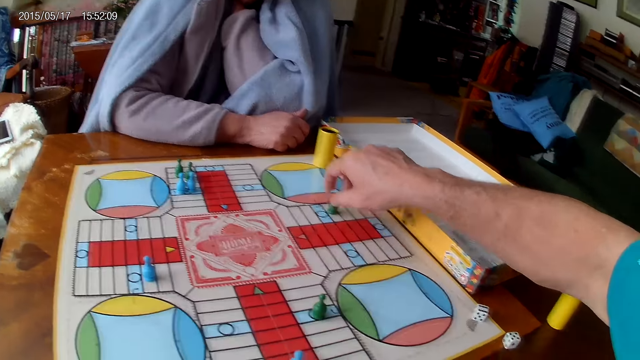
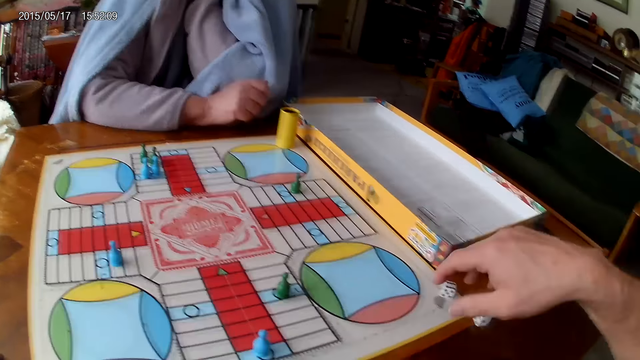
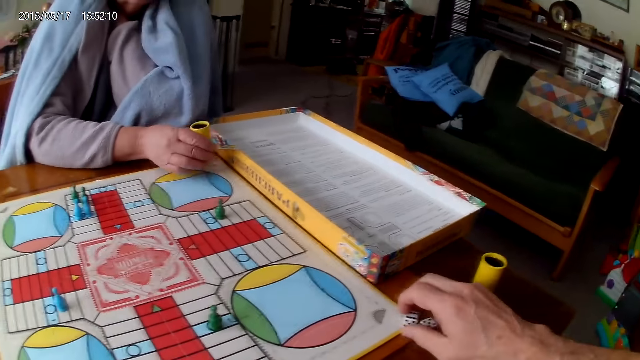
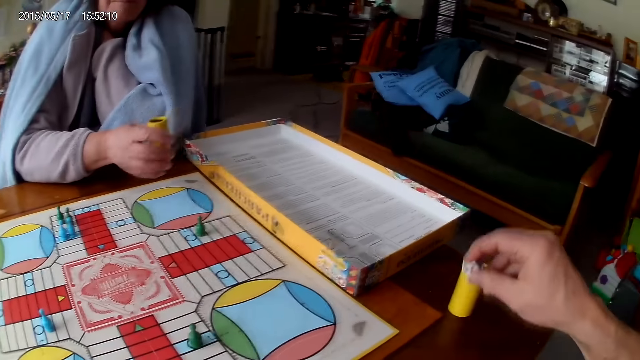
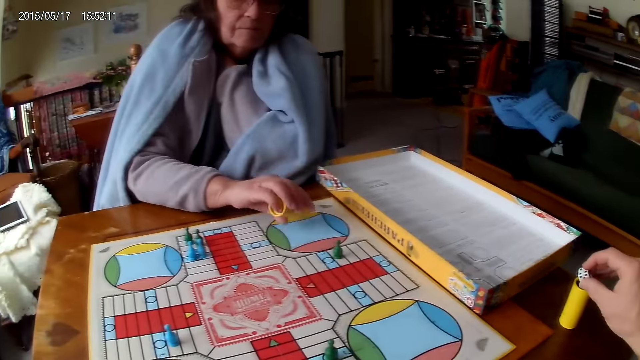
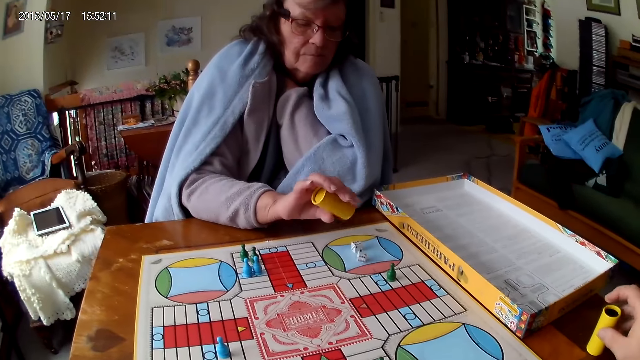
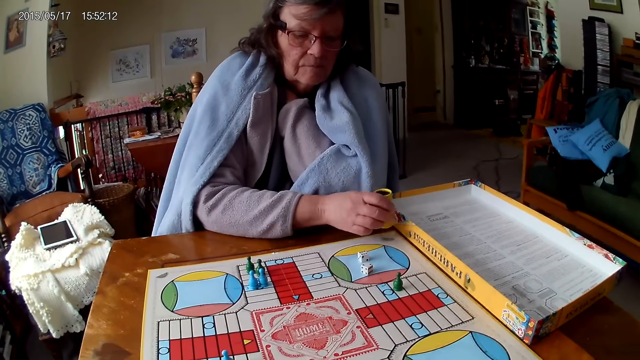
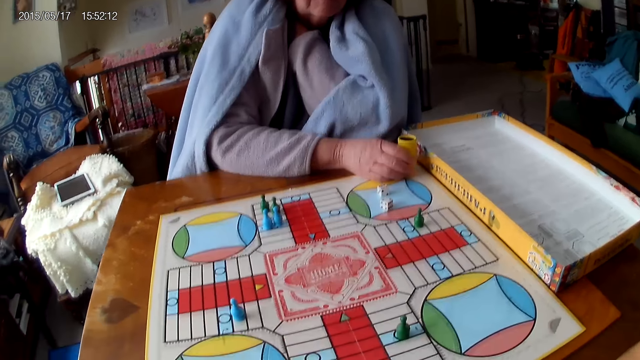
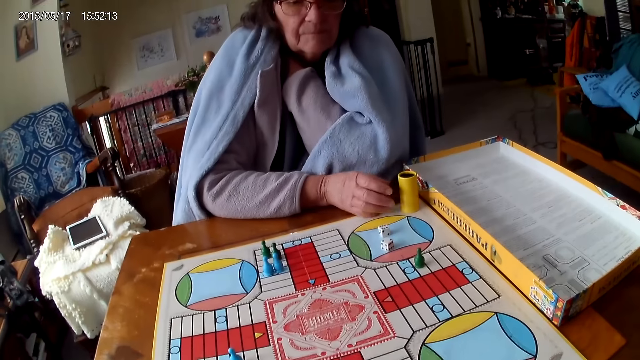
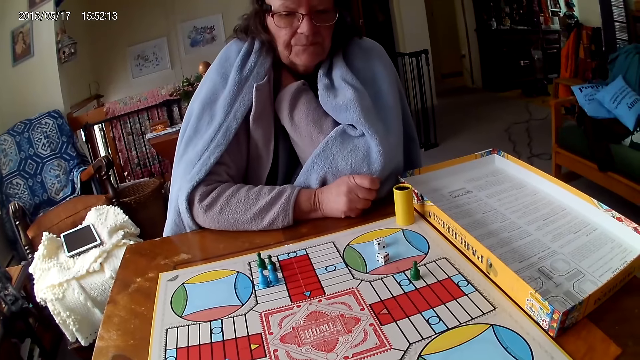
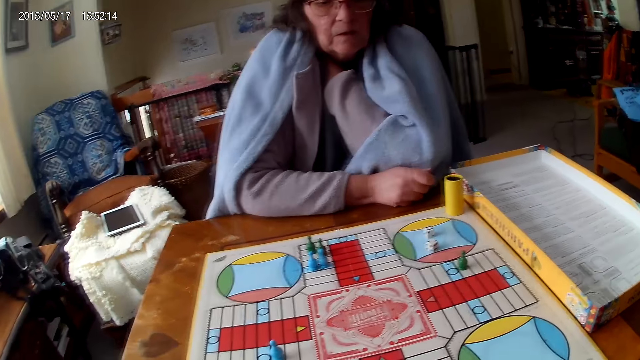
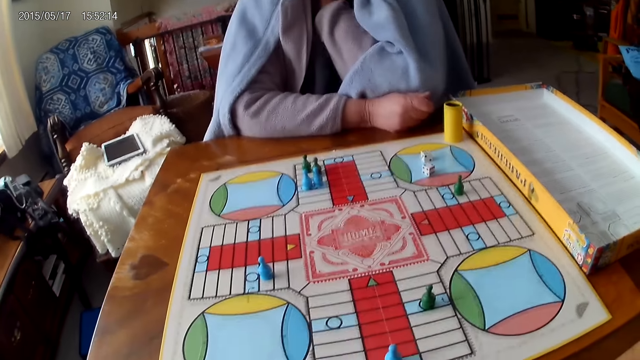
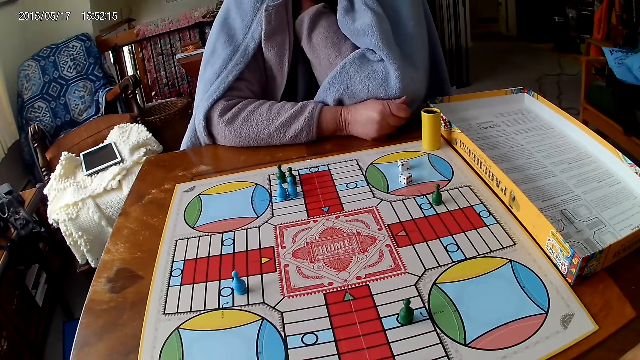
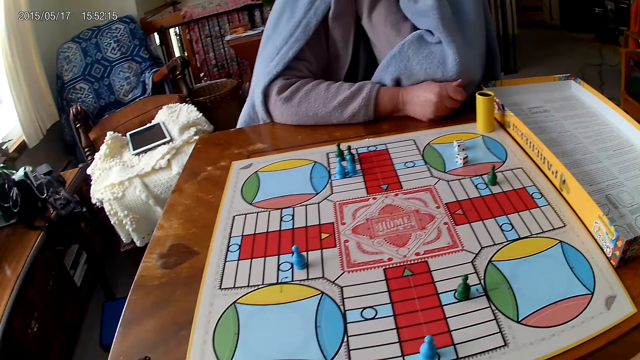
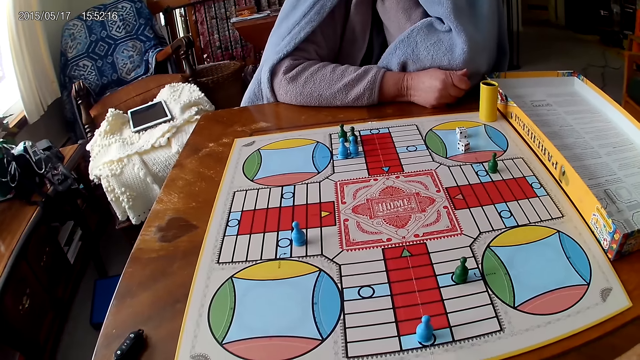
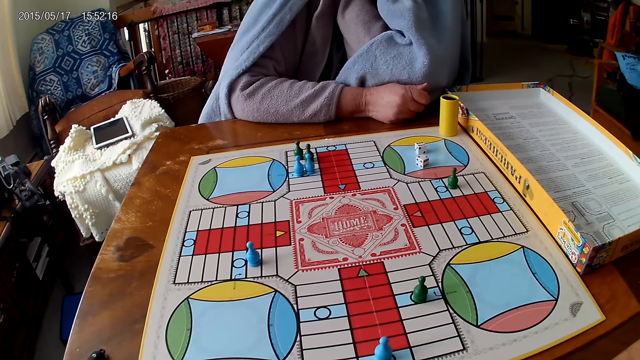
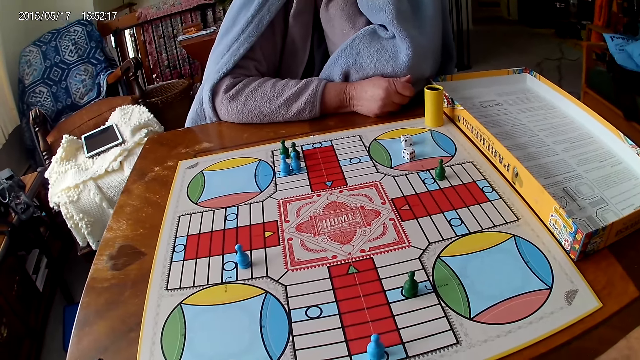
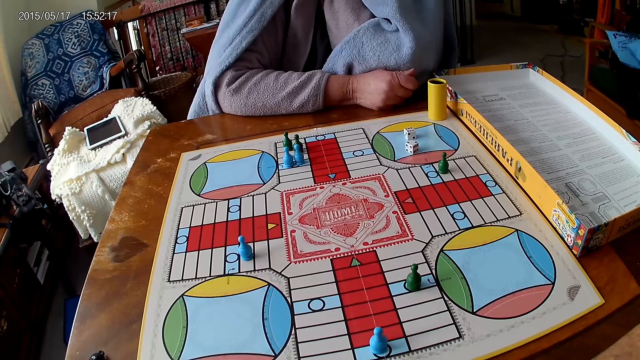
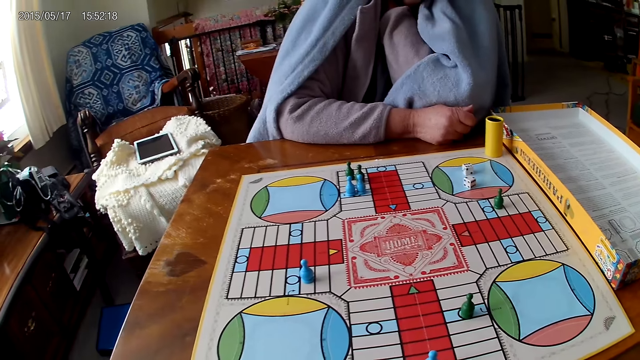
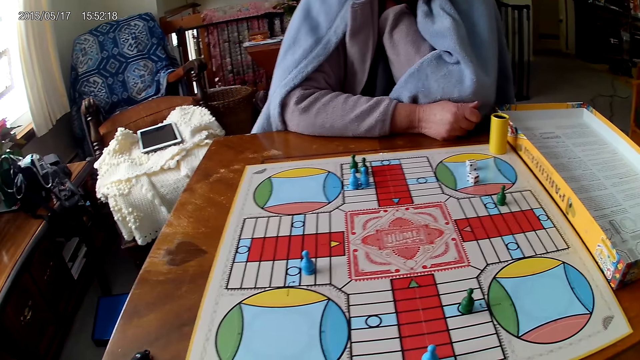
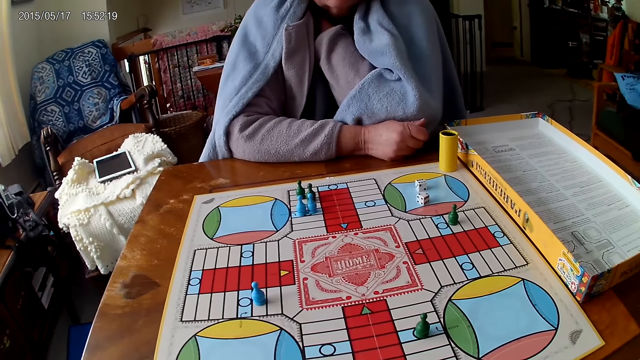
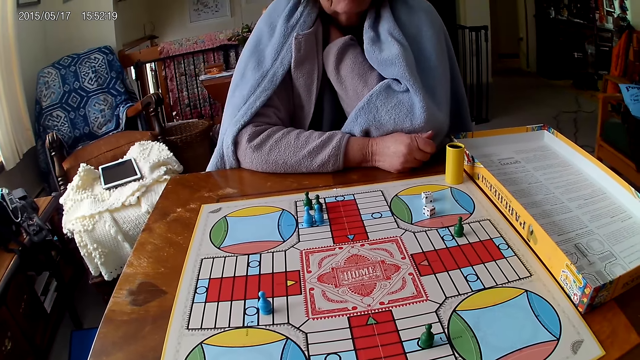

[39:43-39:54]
The camera wearer puts the game piece on the board. He picks his dice from the Ludo board with his right hand. A woman picks her container or dice cup from the Ludo board with her right hand. She shakes her container with her right hand. The camera wearer drops the dice in his container or dice cup on the table. The woman drops the dice in her container on the Ludo board. The camera wearer grabs his container from the table with his right hand. He lifts the dice cup. The woman puts the dice cup on the board. She moves the hand.

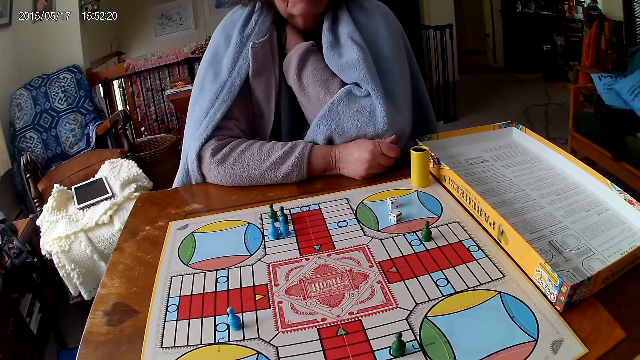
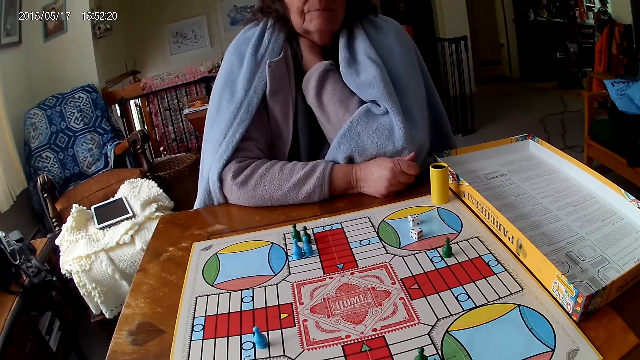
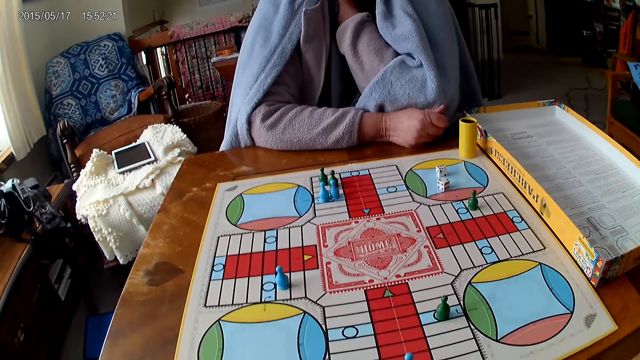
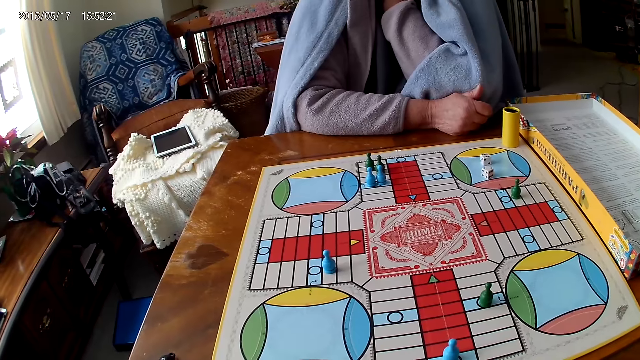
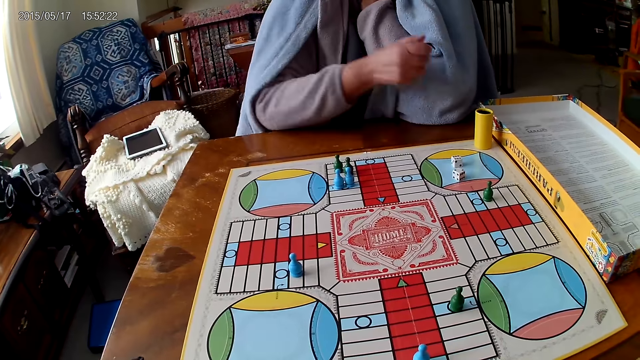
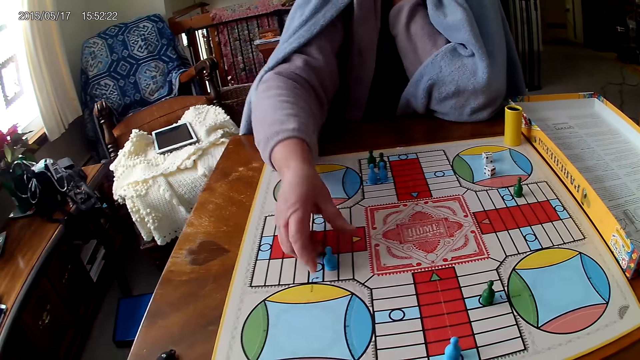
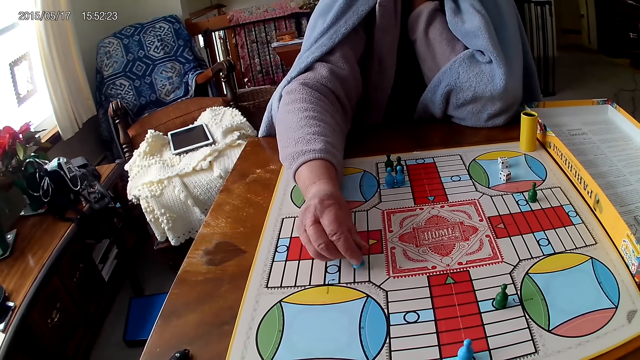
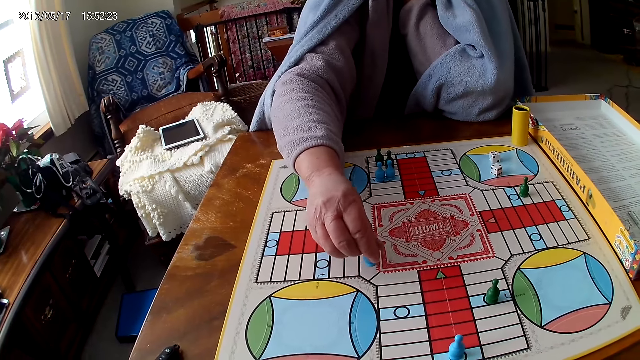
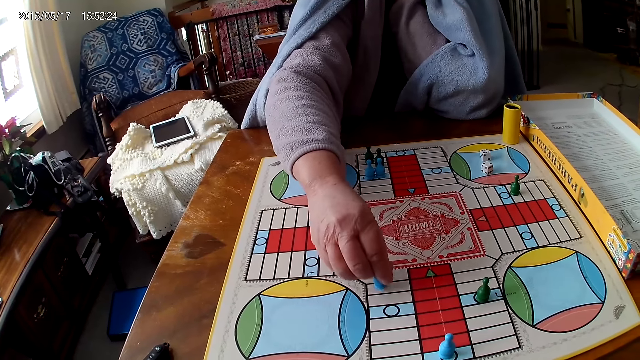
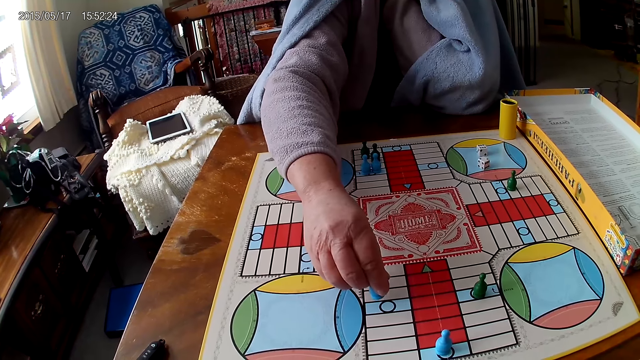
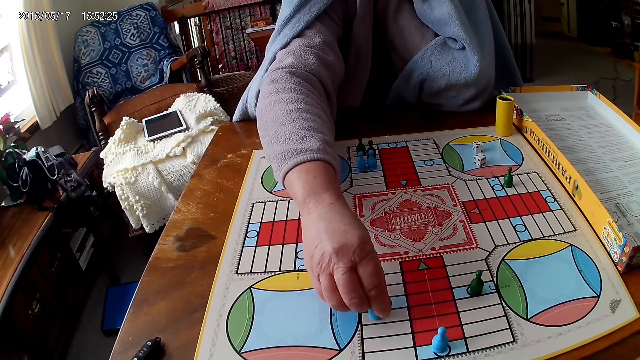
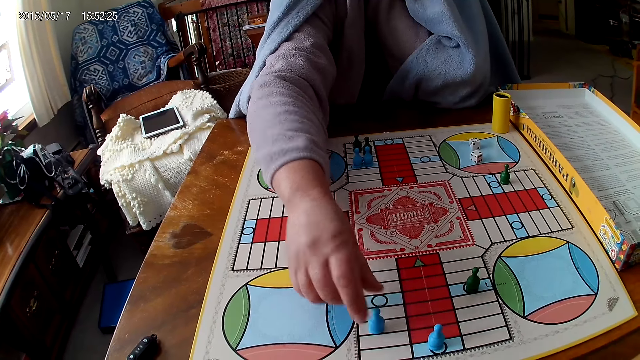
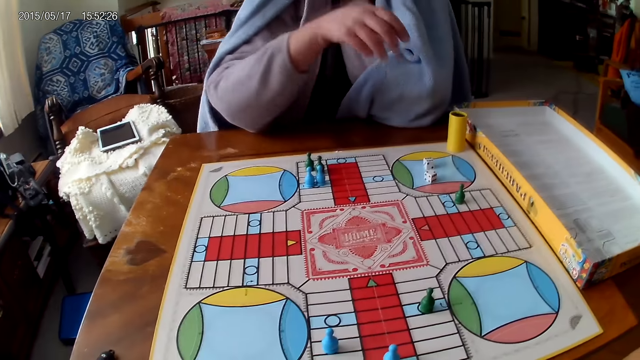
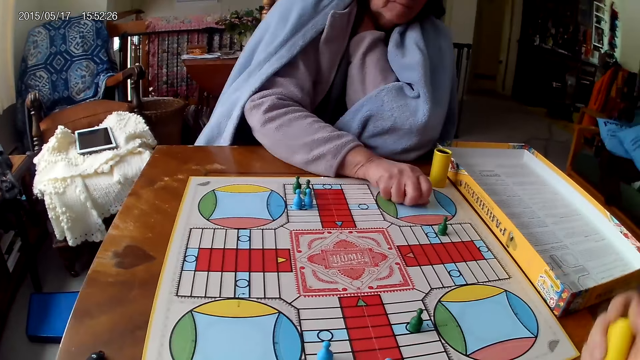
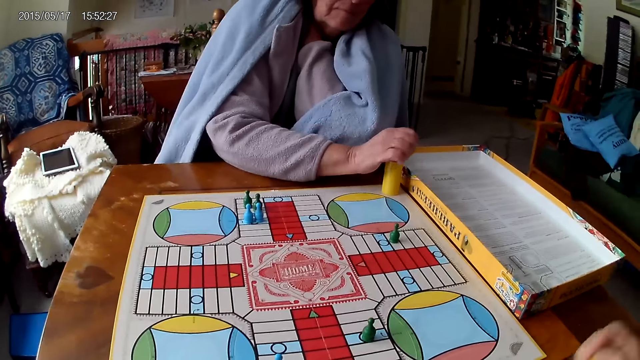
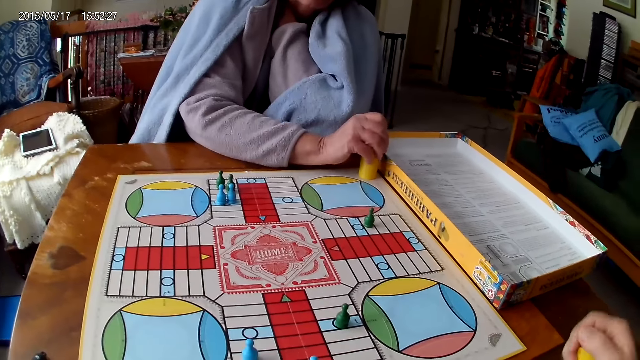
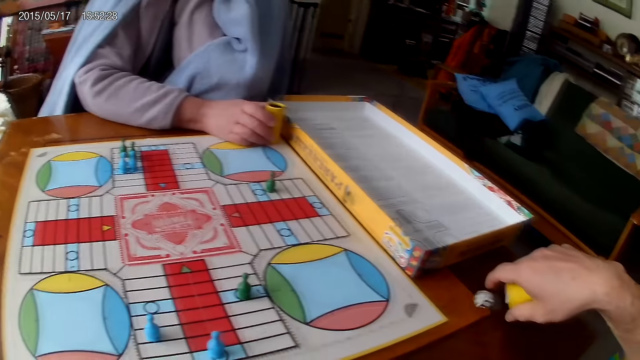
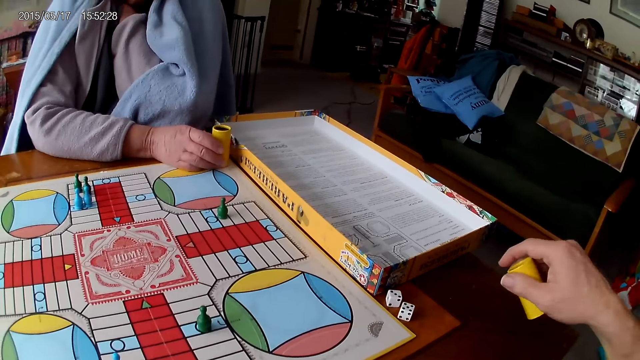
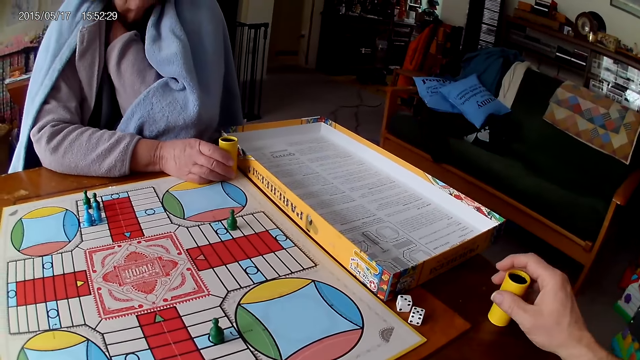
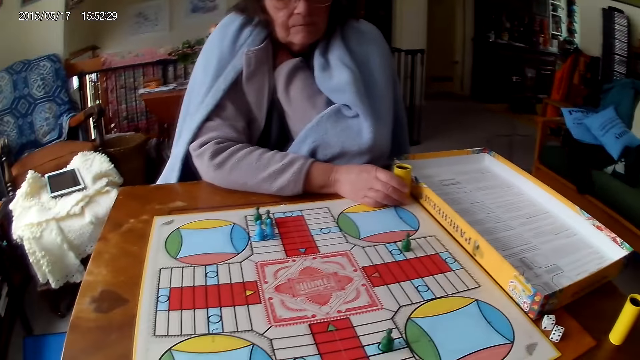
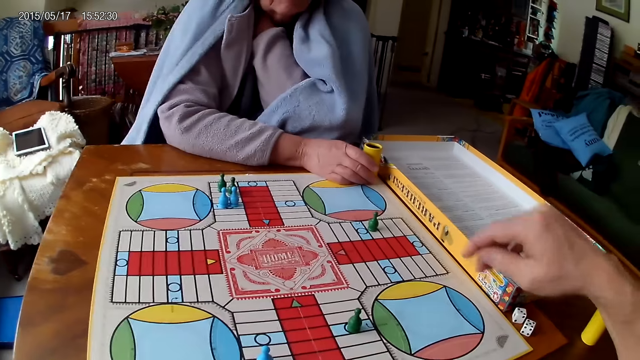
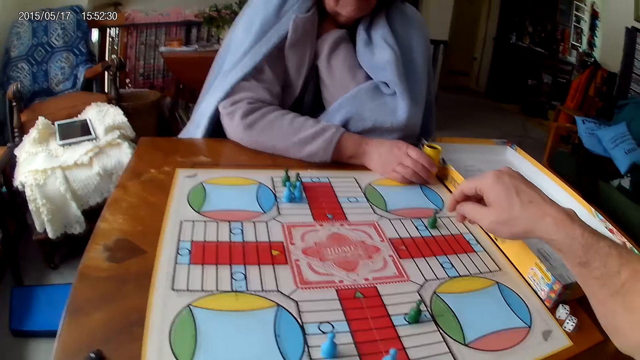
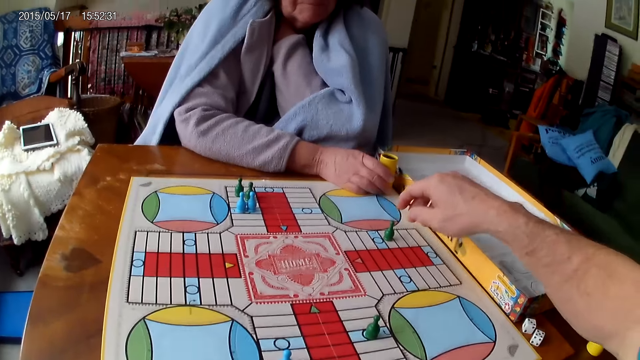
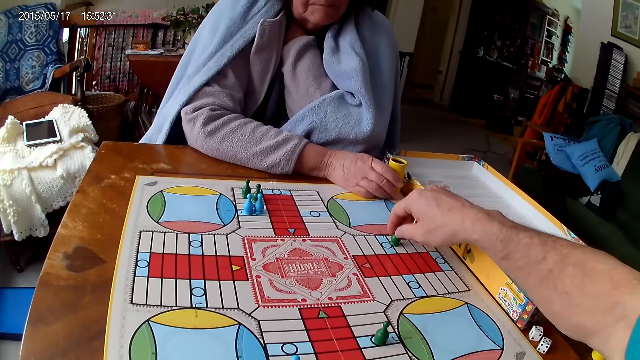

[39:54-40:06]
A lady moves a hand. The lady moves a piece on the Ludo board with her right hand. The lady picks the game. The lady puts the game piece on the board. The lady picks her dice from the Ludo board with her right hand. The camera wearer shakes his container with his right hand. The lady drops the dice into her container. The camera wearer pours the dice on the table. The lady holds her container with her right hand. The camera wearer drops the dice in his container on the table. He drops his container on the table with his right hand. He moves a hand. He moves a piece on the Ludo board with his right hand.
